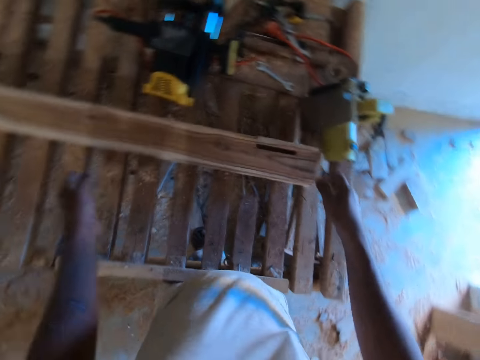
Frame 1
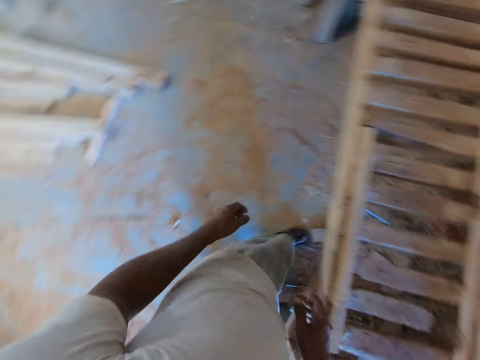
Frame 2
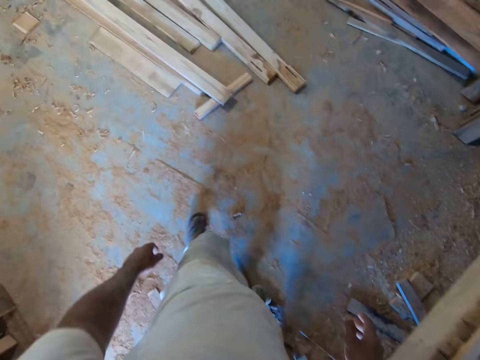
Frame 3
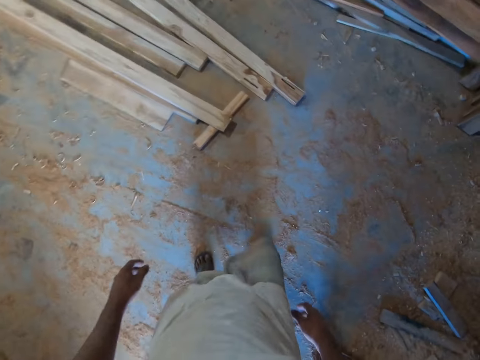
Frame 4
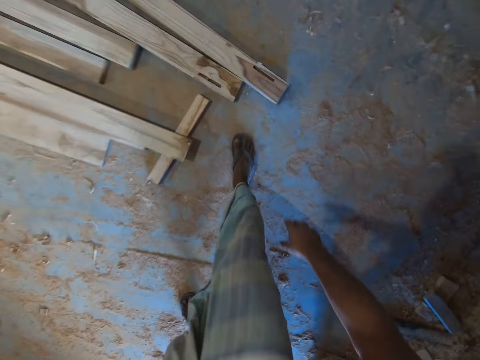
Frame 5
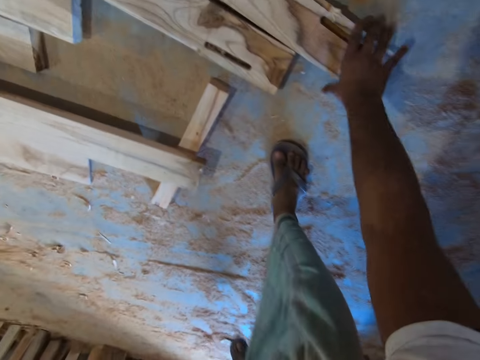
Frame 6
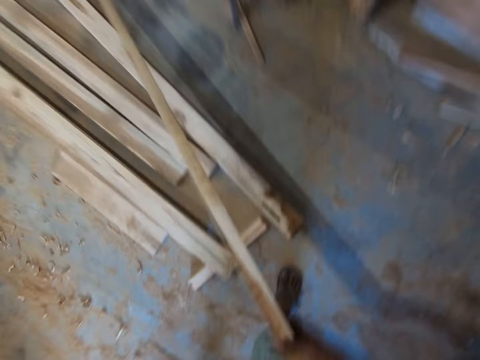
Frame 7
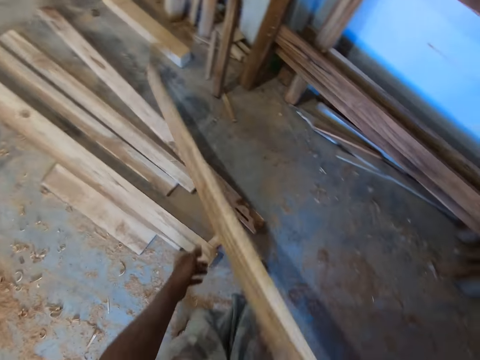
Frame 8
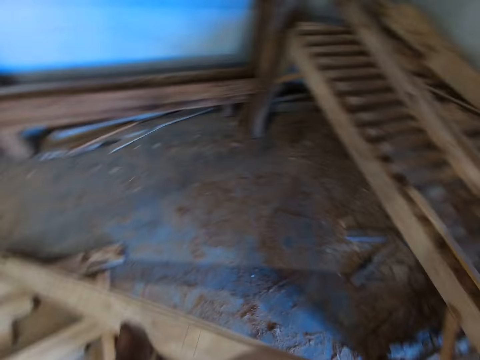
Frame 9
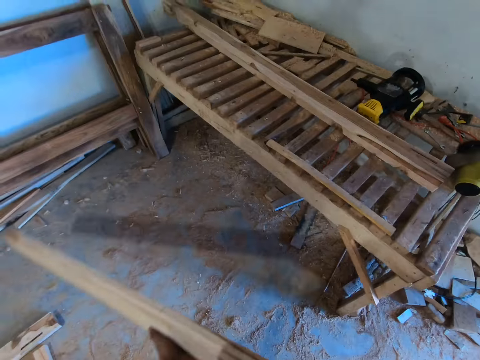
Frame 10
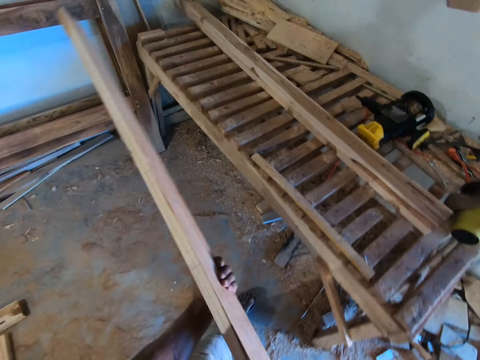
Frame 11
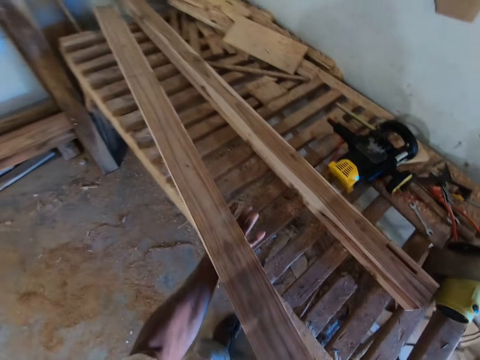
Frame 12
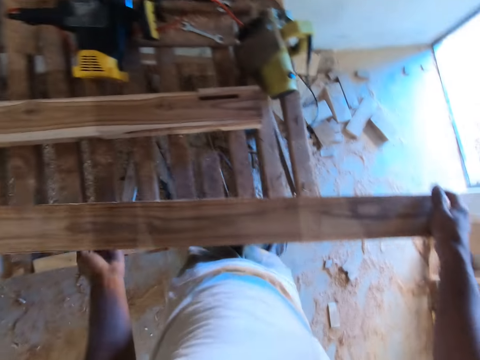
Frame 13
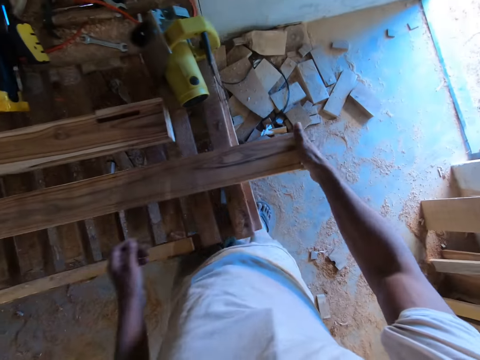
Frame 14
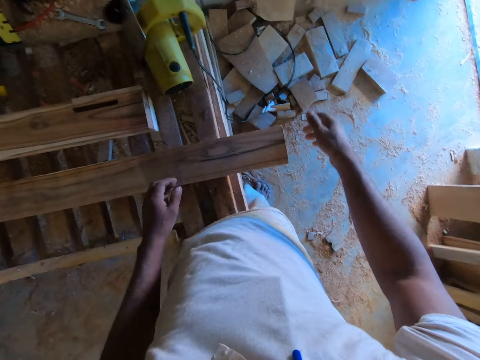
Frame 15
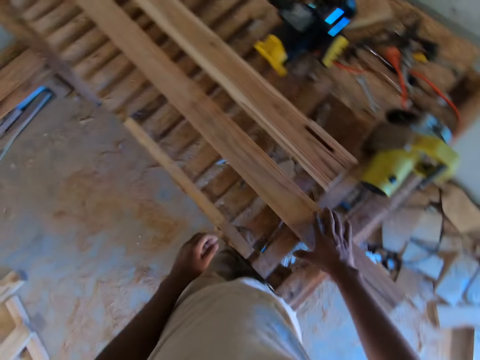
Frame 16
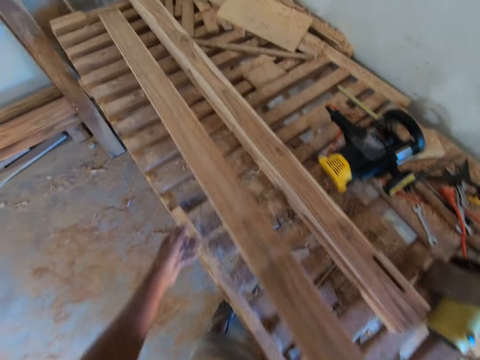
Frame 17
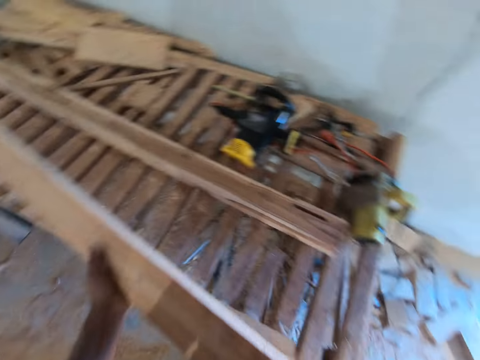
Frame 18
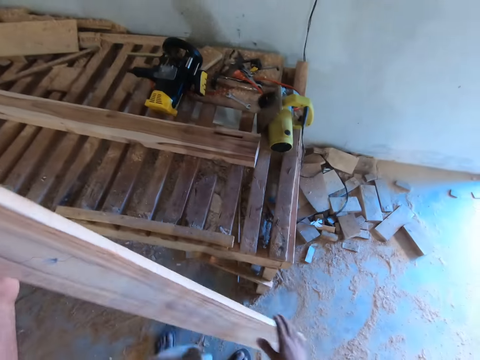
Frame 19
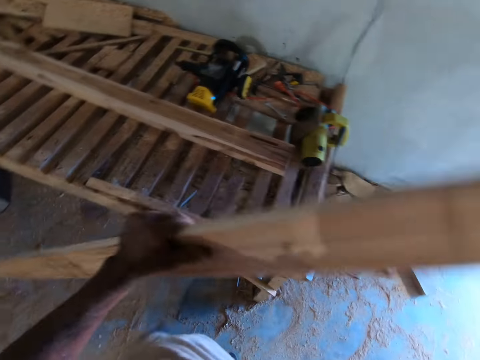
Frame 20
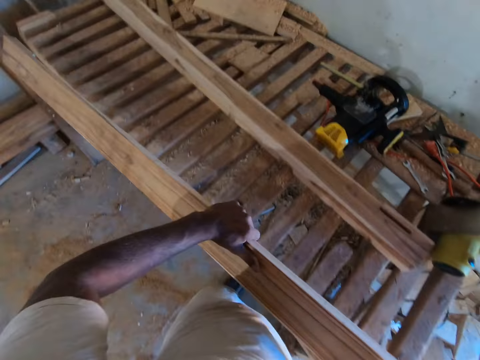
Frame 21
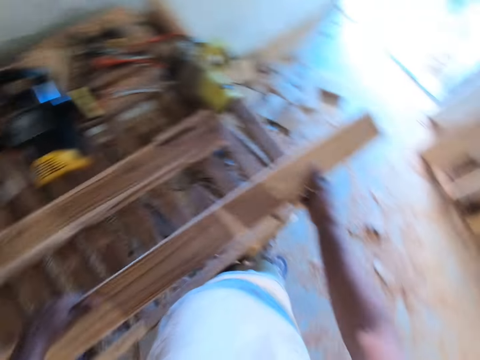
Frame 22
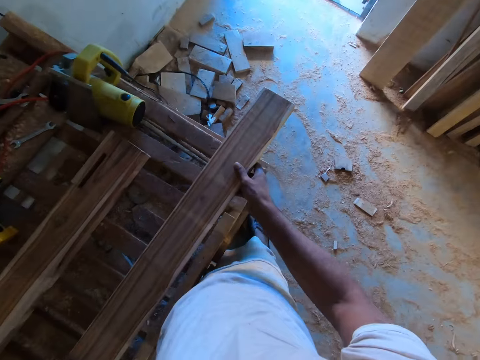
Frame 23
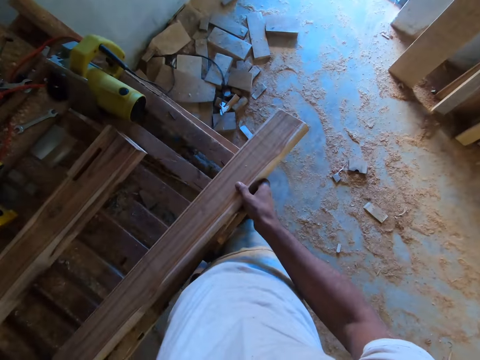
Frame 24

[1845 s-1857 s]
The camera wearer puts the wood on the table. He picks a plank from the floor with his right hand. He carries the plank with both hands. He drops the plank on the table with both hands. He picks the plank from the table with both hands. He turns the plank with both hands. He drops the plank on the table with both hands.

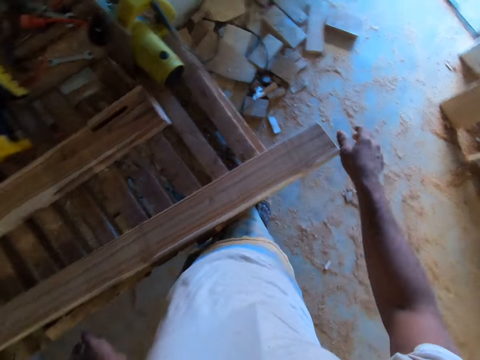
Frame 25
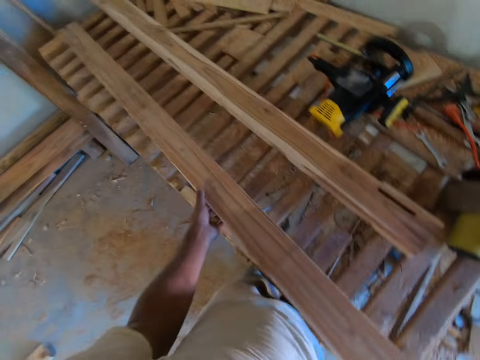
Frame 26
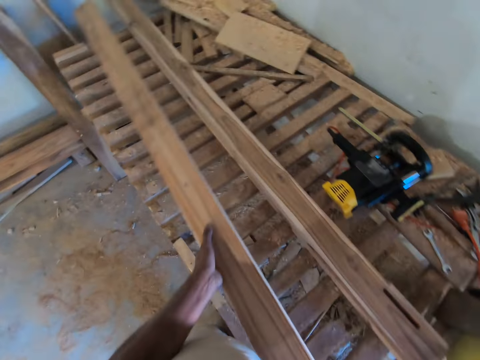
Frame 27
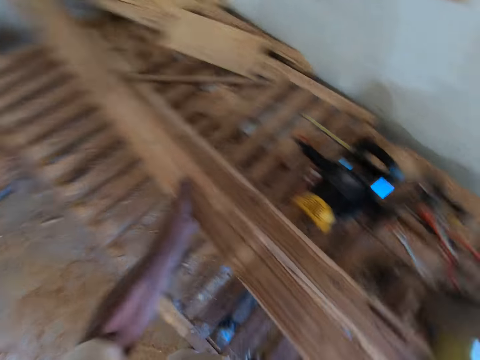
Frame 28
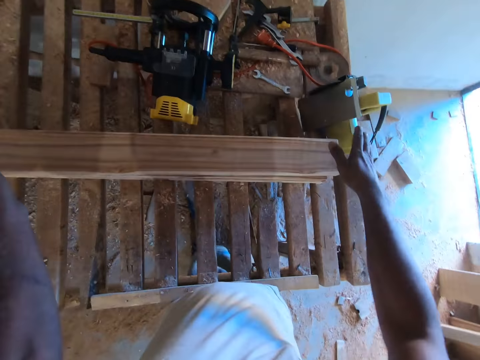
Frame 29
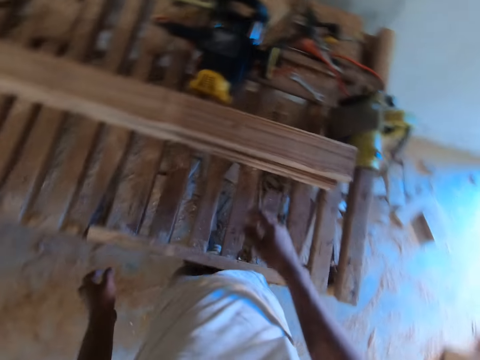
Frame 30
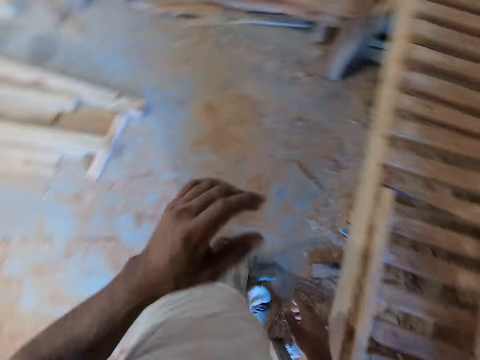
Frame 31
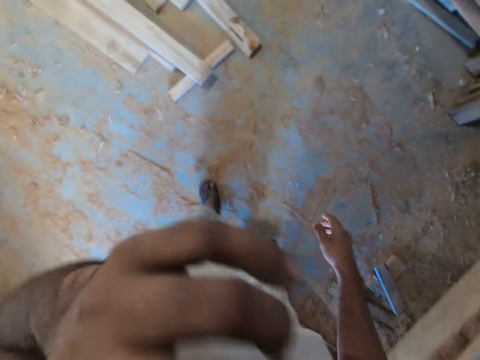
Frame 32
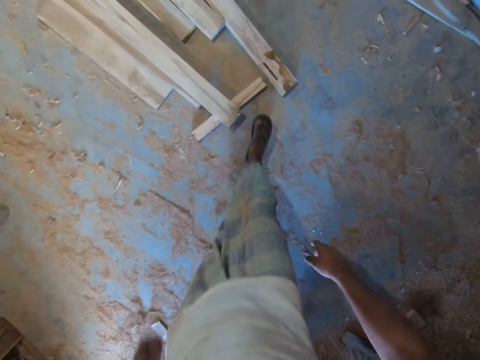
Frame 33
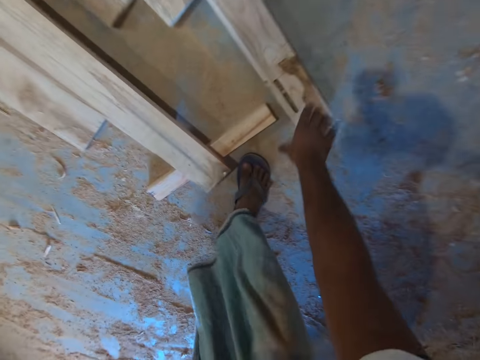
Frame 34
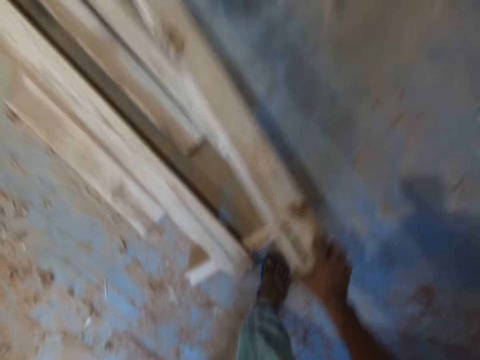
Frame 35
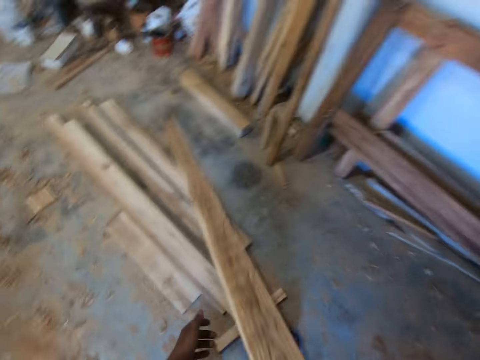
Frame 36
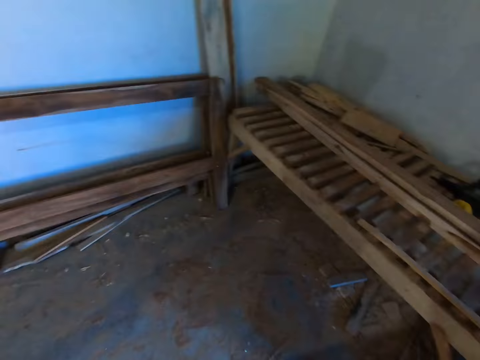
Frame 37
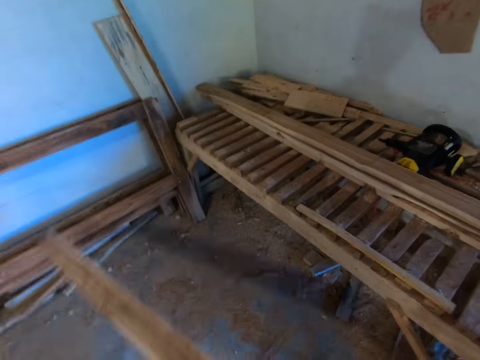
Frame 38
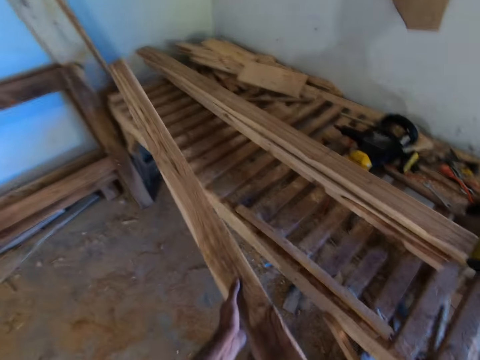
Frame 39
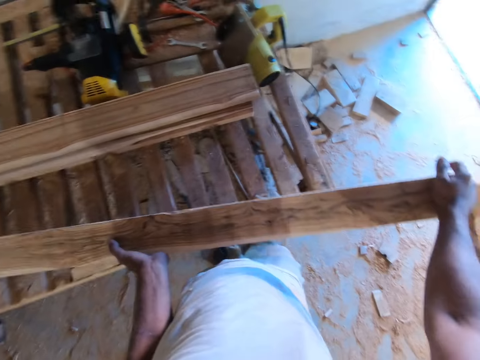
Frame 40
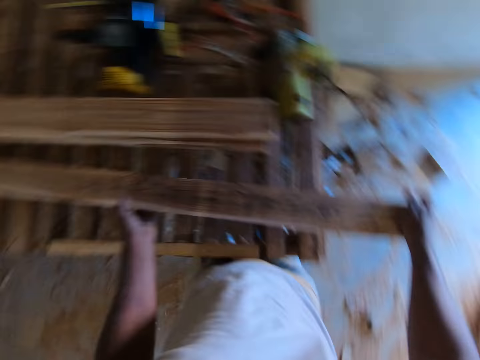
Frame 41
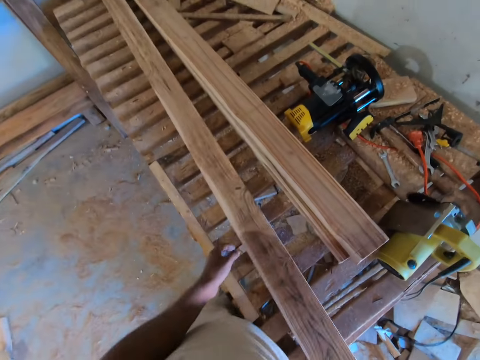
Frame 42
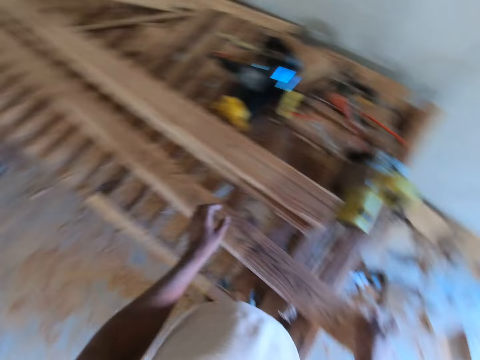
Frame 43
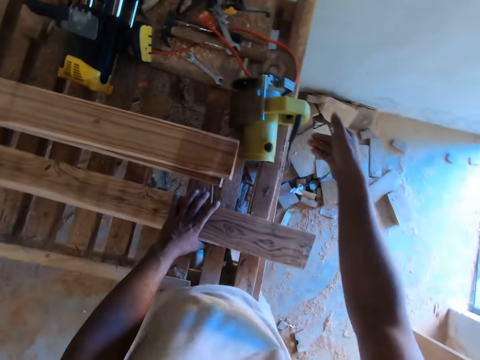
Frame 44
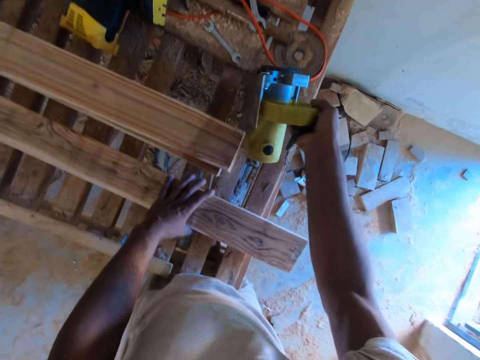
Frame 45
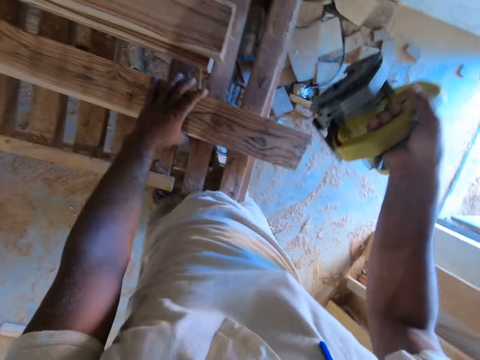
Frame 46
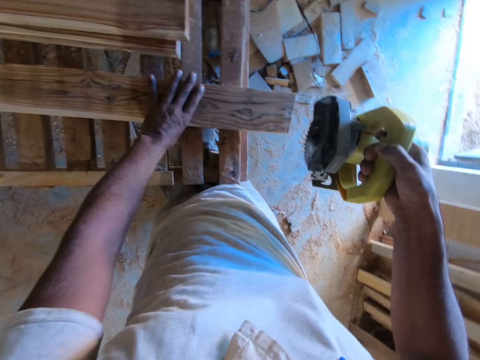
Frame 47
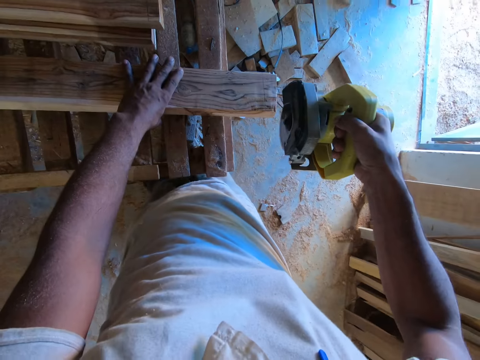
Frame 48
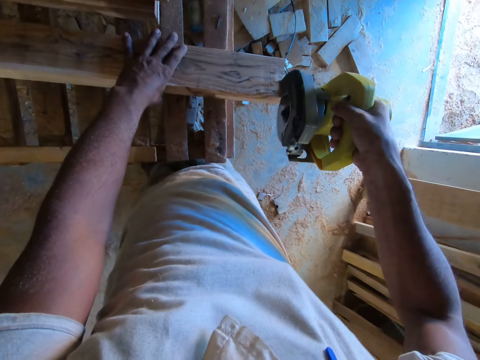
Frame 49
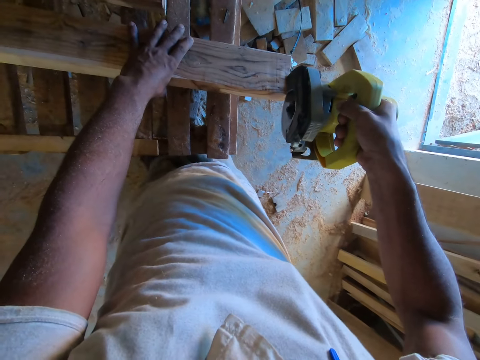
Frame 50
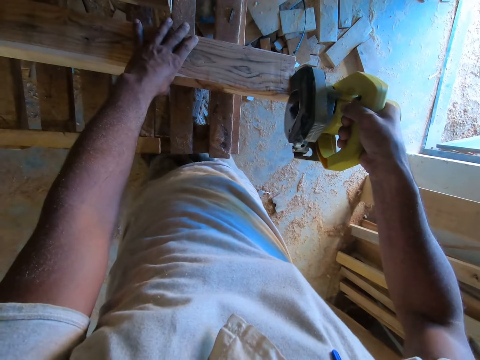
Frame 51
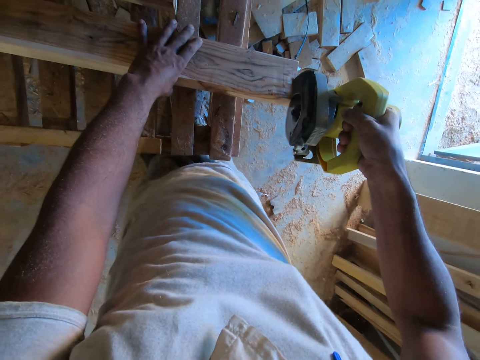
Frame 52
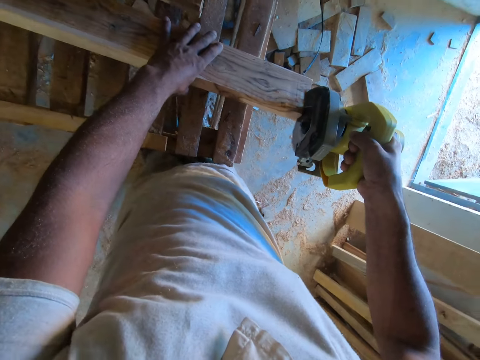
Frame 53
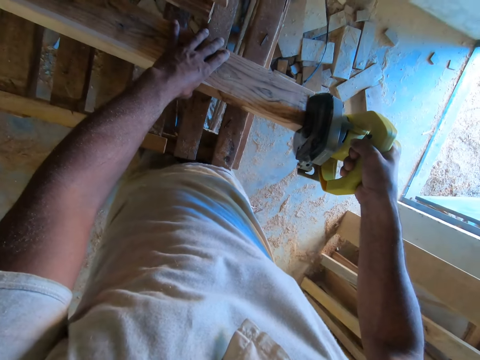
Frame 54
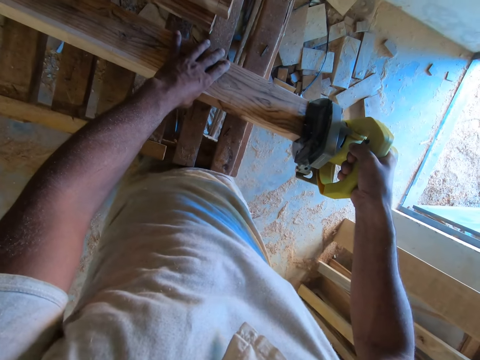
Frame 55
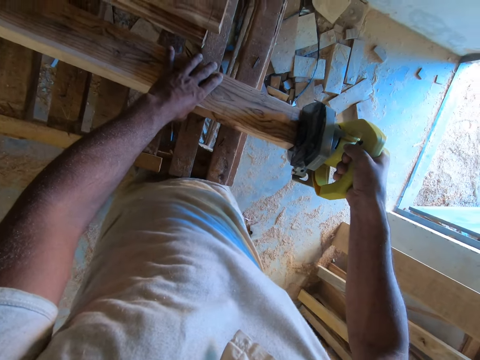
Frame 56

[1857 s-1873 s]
The camera wearer picks the plank from the table with both hands. He drops the plank on the planks with both hands. He touches his nose with his left hand. He picks a plank from the floor with his right hand. He drops the plank on the table with both hands. He places his left hand on the plank. He carries the cutting machine from the table with his right hand. He cuts the plank with the cutting machine in his right hand.
